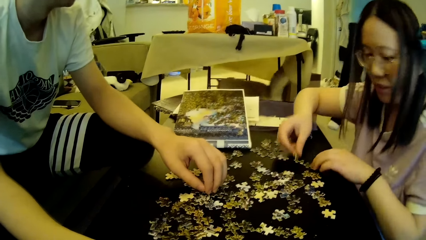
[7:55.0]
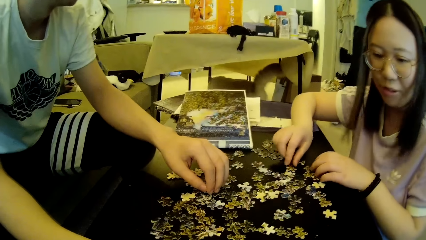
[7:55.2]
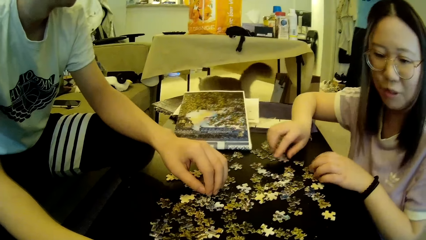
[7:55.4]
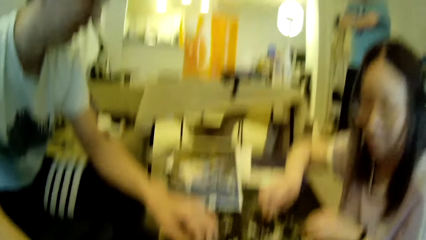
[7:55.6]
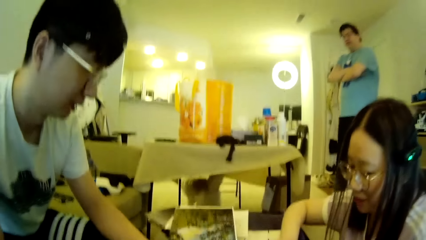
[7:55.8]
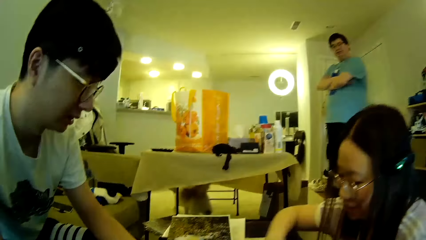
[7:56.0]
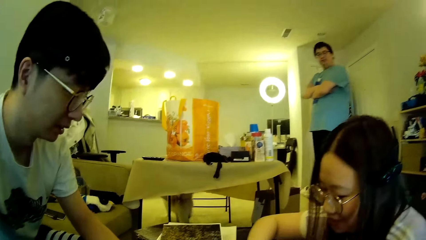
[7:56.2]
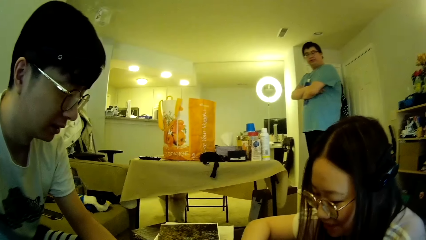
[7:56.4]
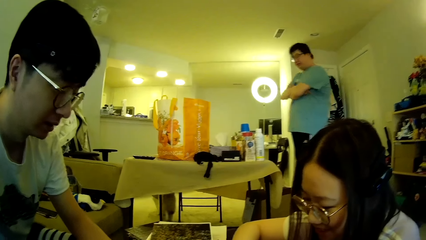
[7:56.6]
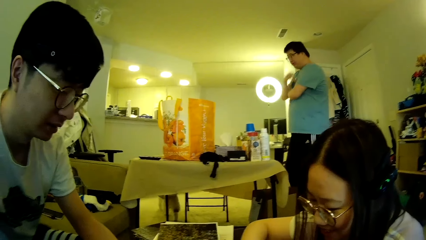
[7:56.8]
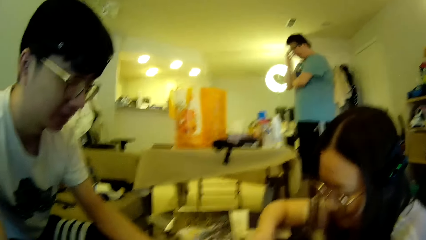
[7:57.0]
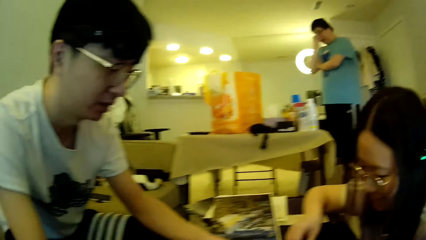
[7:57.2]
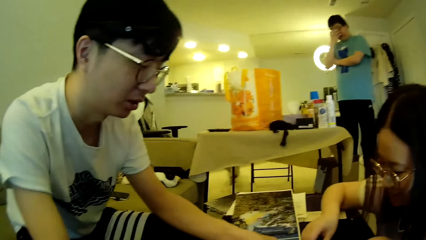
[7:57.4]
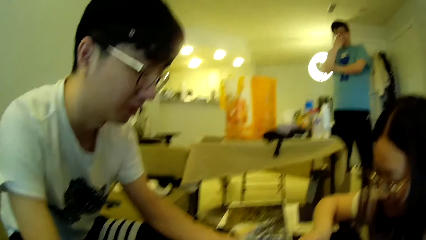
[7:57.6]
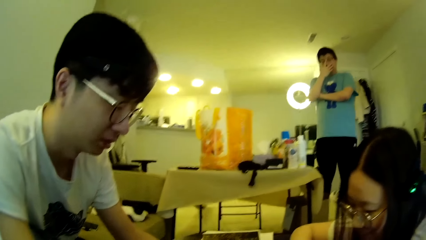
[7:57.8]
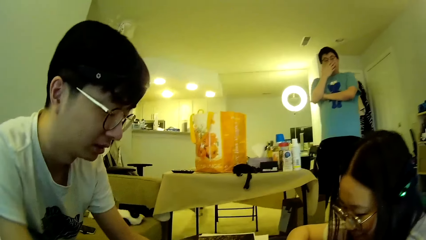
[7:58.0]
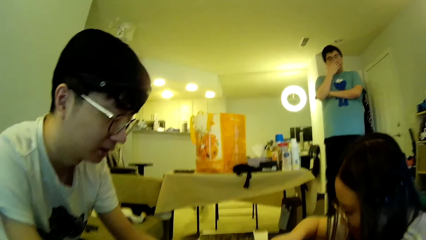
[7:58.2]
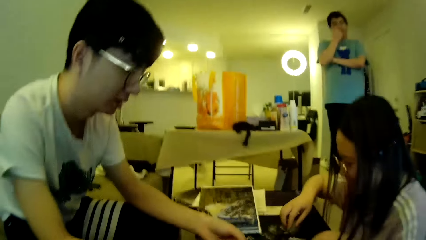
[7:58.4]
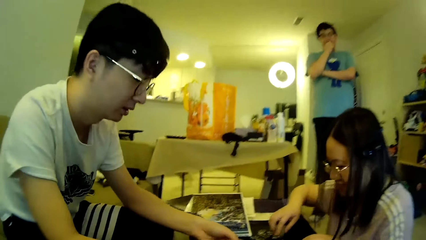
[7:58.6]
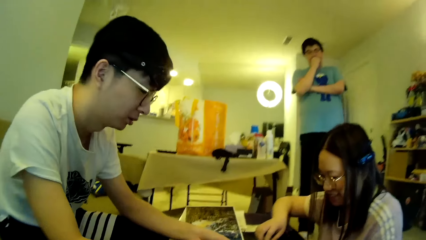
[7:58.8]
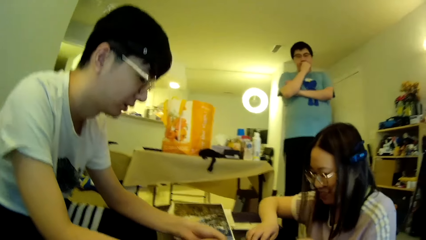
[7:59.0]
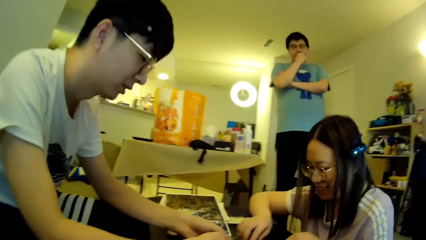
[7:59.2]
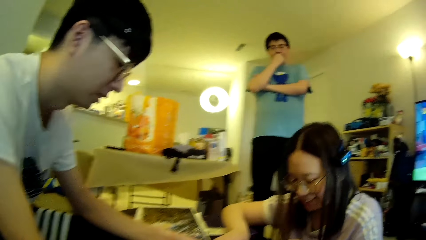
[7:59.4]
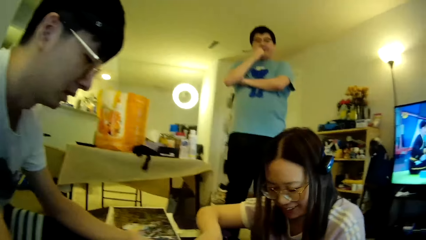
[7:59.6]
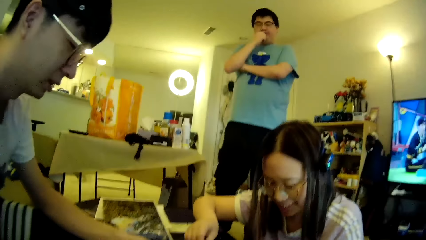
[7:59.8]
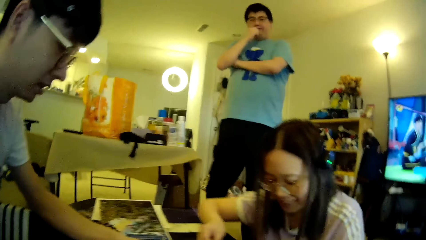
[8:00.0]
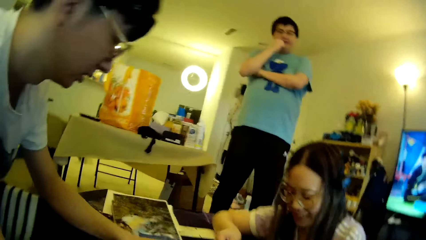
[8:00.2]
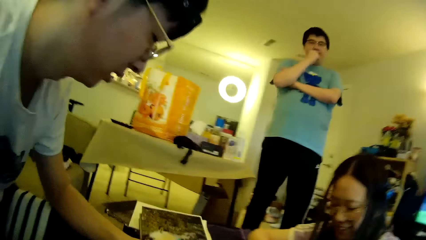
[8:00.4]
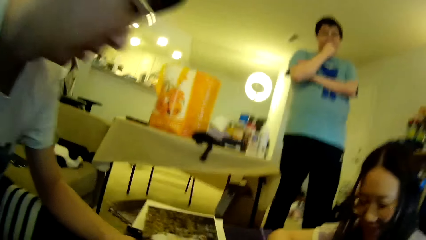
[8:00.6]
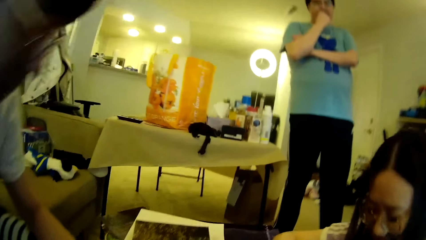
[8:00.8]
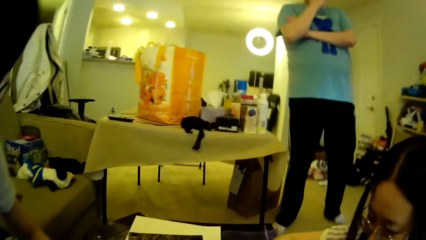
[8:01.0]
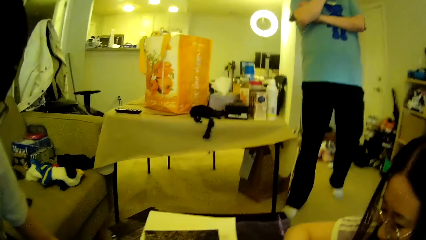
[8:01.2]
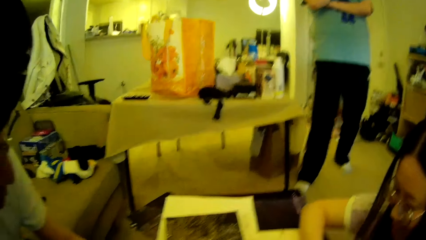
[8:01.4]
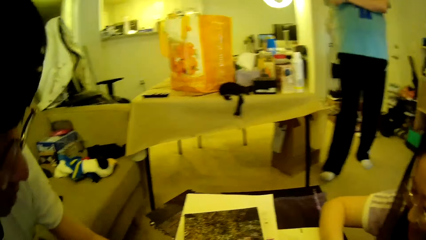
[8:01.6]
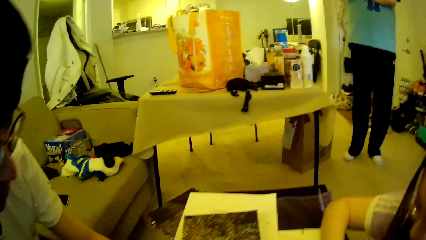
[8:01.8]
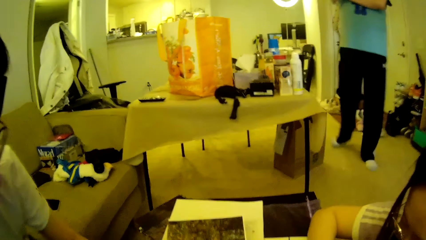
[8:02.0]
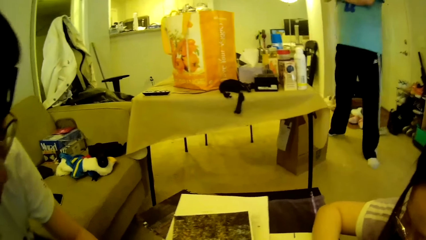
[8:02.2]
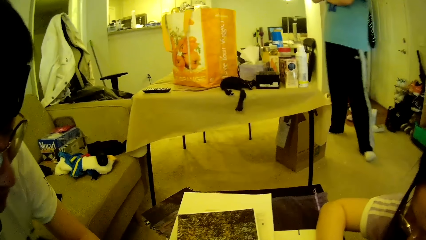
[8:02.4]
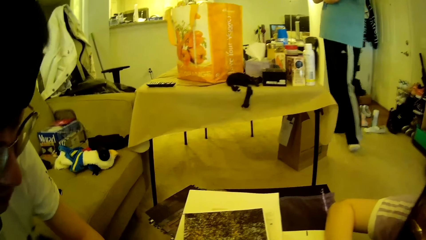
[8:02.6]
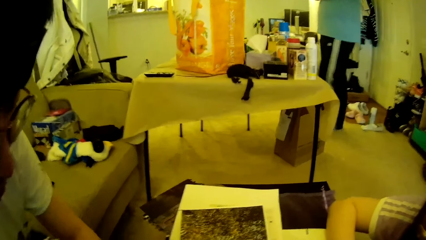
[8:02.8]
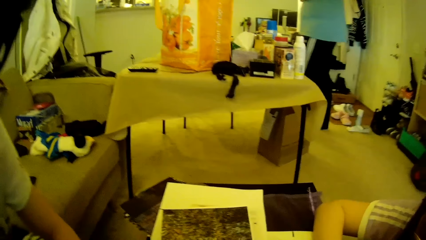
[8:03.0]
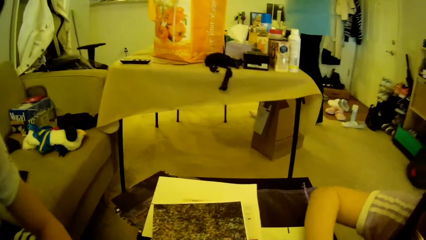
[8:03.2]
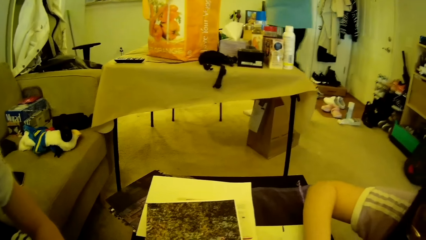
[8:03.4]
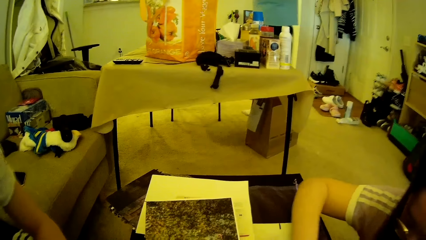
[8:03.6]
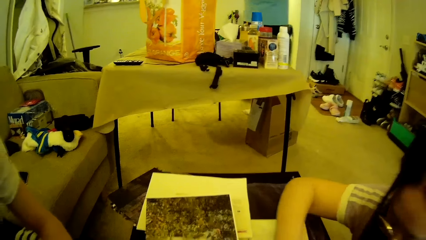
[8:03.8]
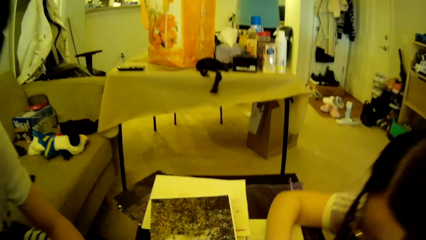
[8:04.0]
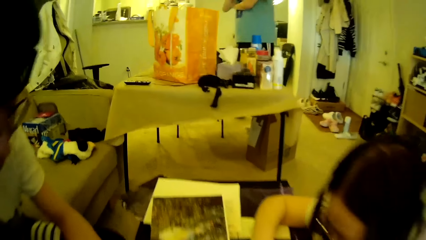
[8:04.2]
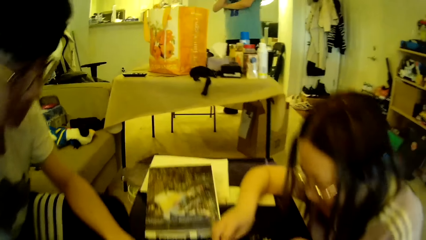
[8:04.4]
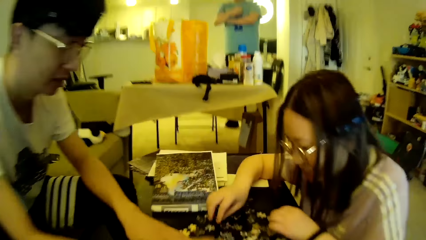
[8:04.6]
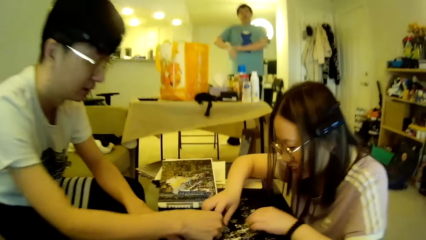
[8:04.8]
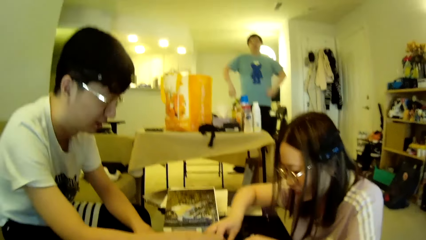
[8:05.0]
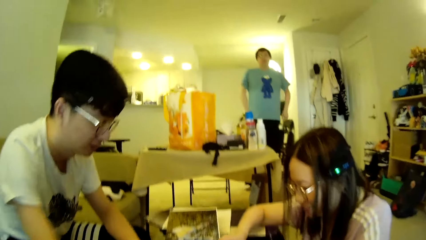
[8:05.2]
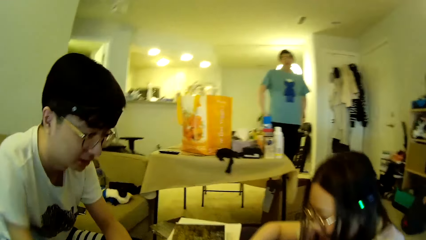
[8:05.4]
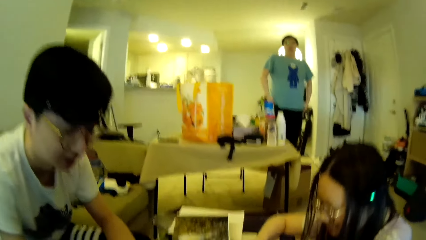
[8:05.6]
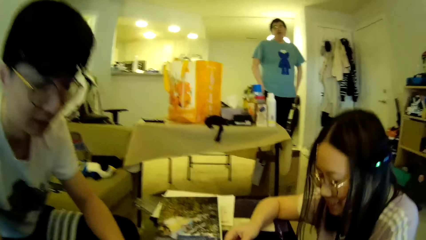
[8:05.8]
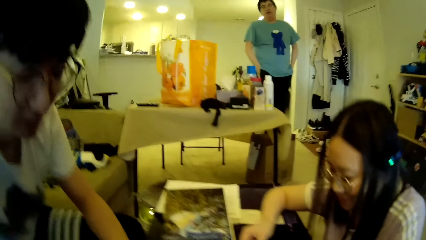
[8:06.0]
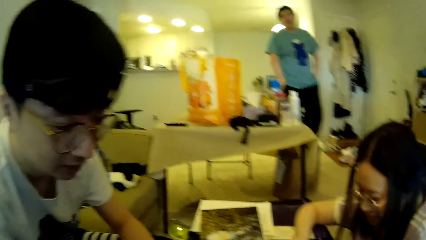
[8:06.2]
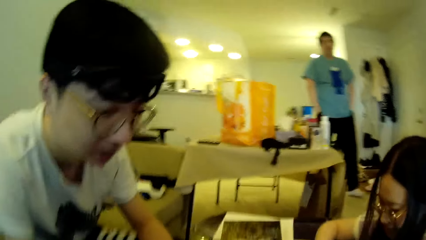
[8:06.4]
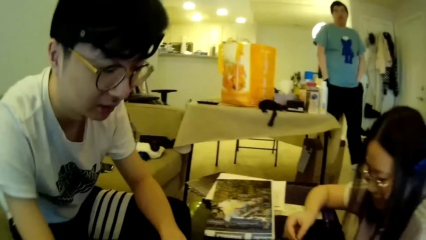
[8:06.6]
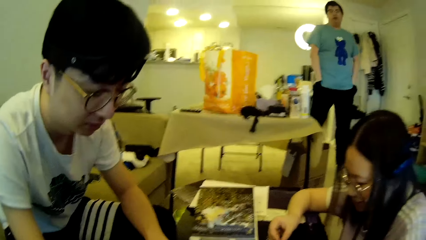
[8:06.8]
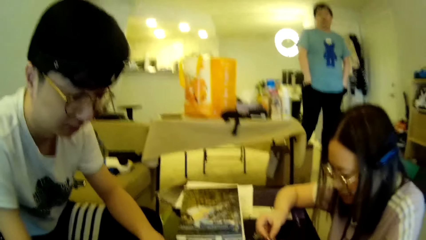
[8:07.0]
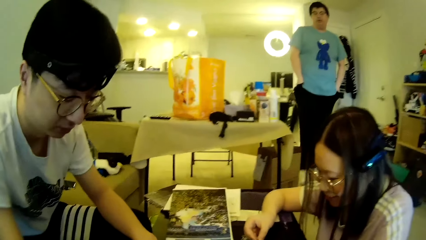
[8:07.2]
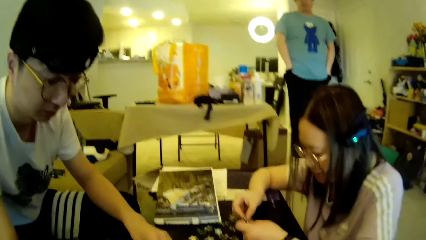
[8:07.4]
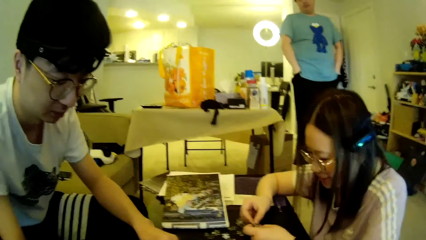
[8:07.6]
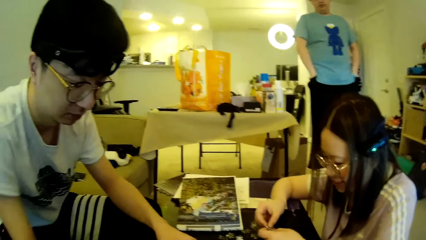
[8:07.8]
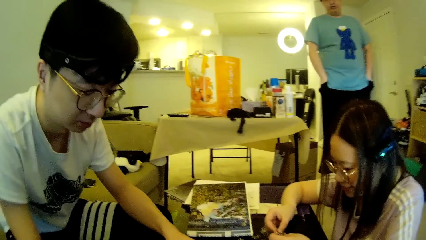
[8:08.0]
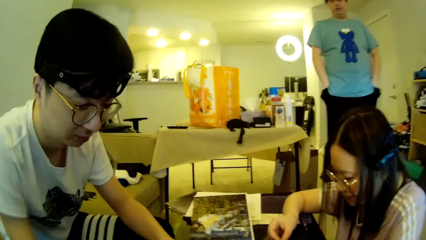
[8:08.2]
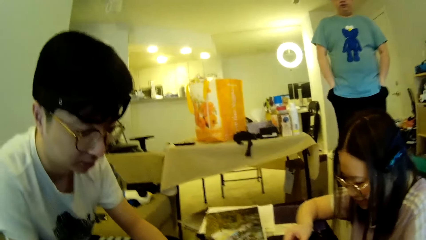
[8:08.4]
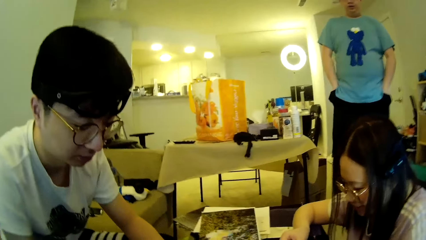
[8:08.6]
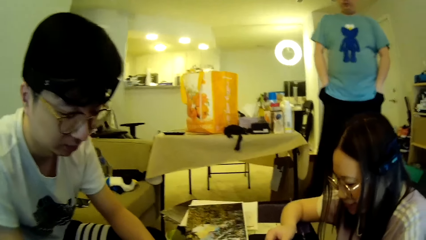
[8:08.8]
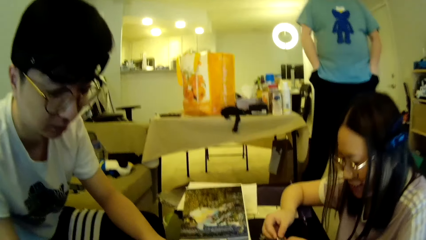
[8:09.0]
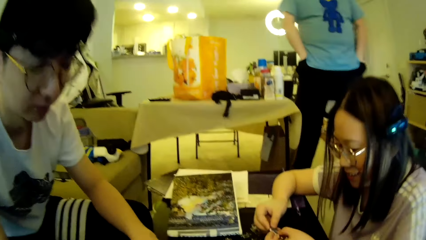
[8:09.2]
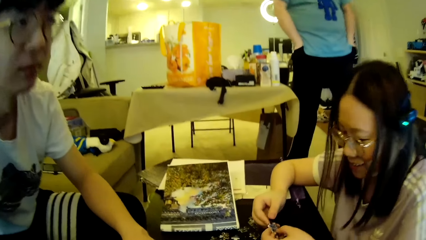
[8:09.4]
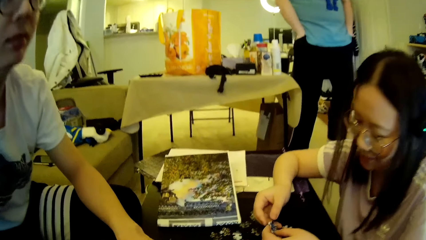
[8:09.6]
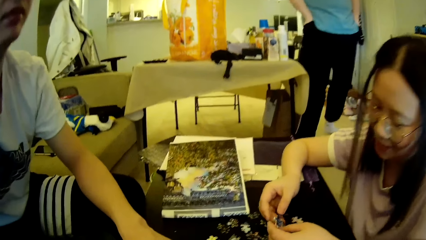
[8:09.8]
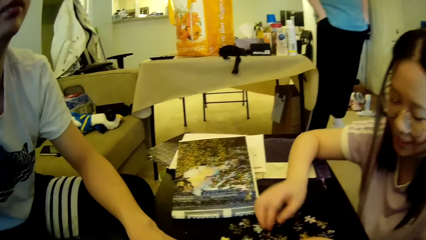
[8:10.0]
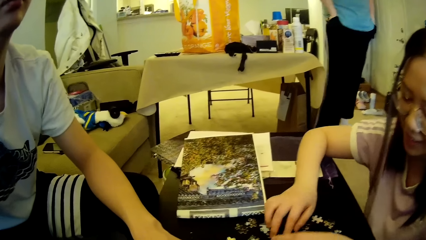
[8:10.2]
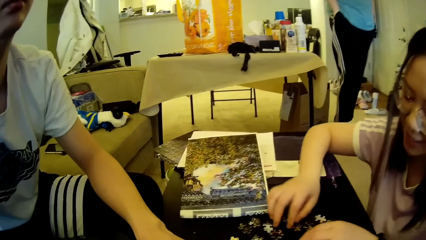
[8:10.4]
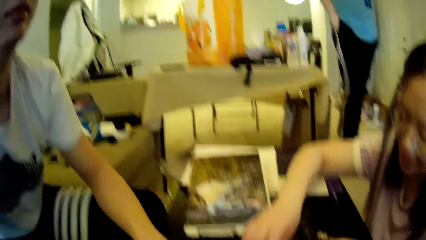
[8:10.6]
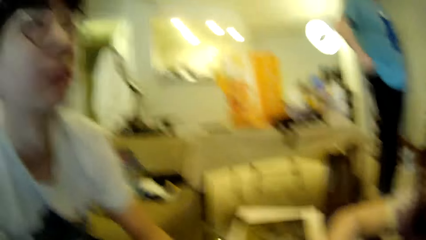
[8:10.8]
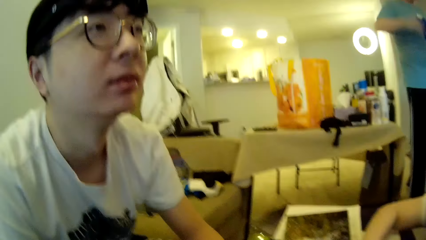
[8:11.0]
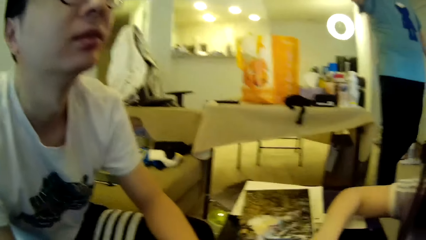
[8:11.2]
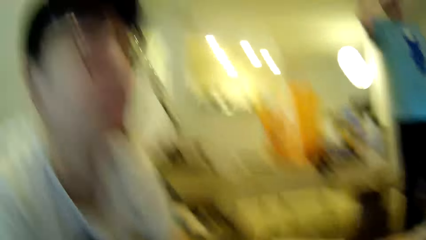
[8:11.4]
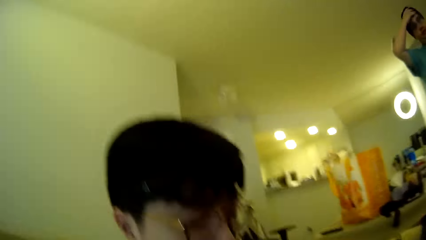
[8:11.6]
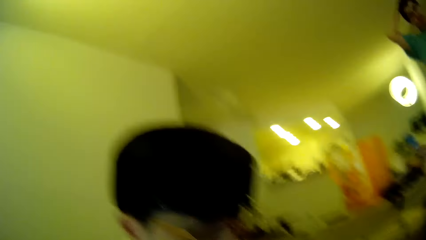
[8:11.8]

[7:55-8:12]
The camera wearer looks around. A man touches the face and wipes the face using a hand. The camera wearer looks around. The man steps forward. The camera wearer looks around. The man adjusts the hands, steps forward, and pockets the hands. A lady looks at the model piece. The camera wearer looks around.
